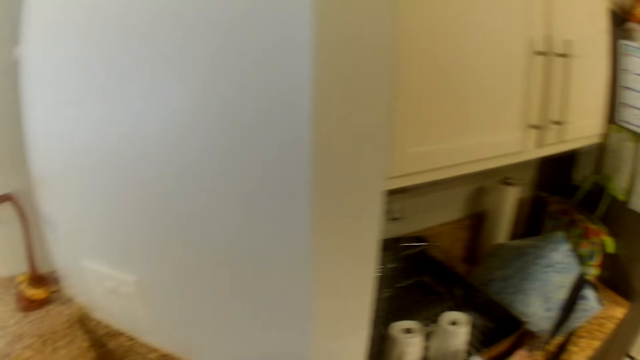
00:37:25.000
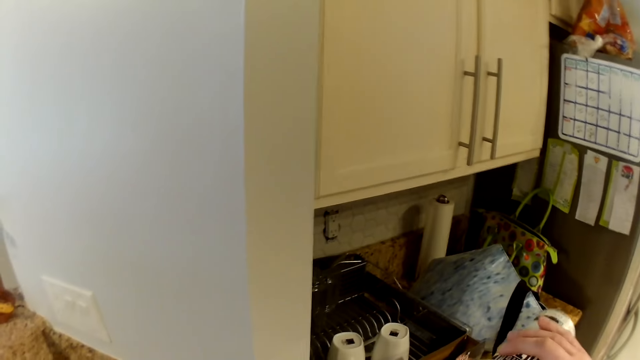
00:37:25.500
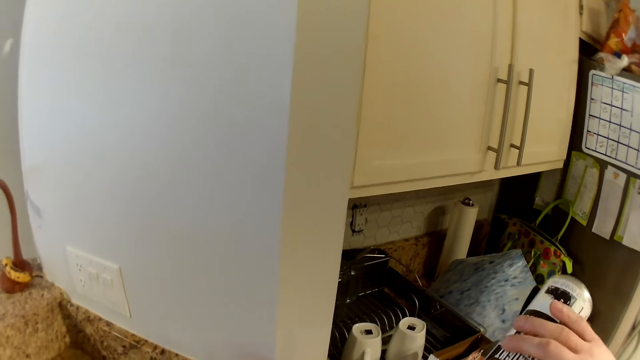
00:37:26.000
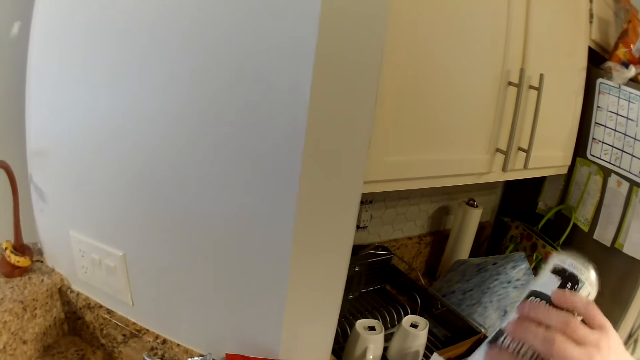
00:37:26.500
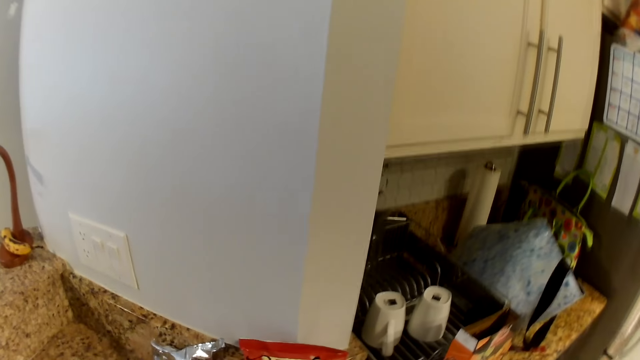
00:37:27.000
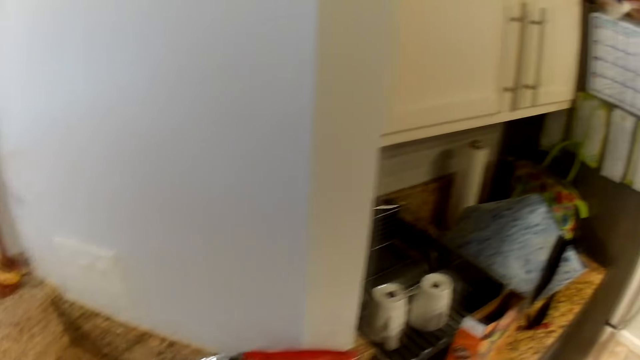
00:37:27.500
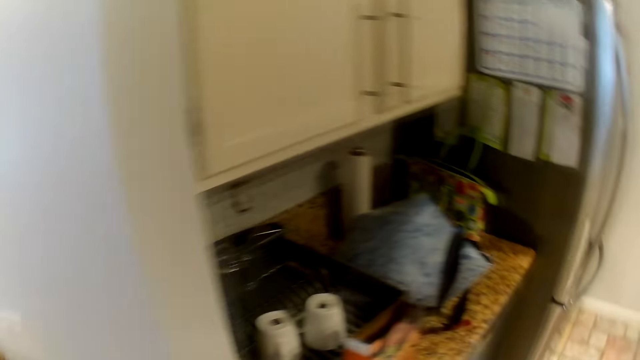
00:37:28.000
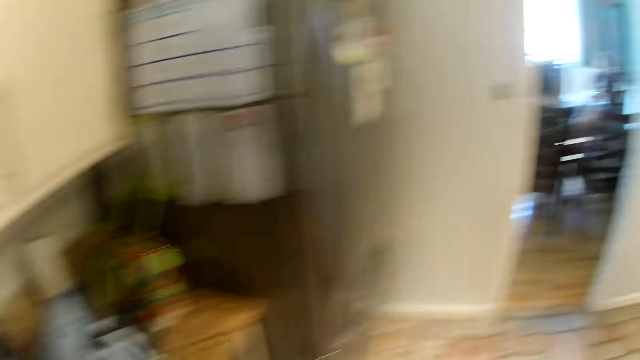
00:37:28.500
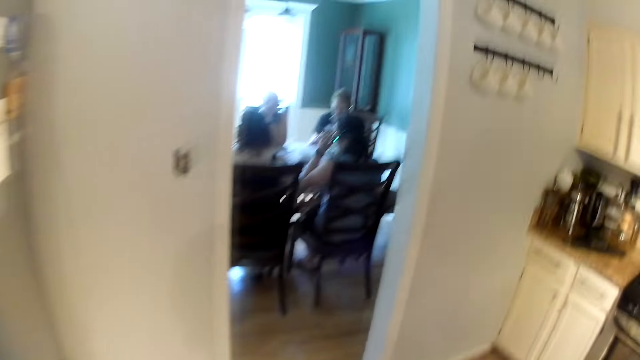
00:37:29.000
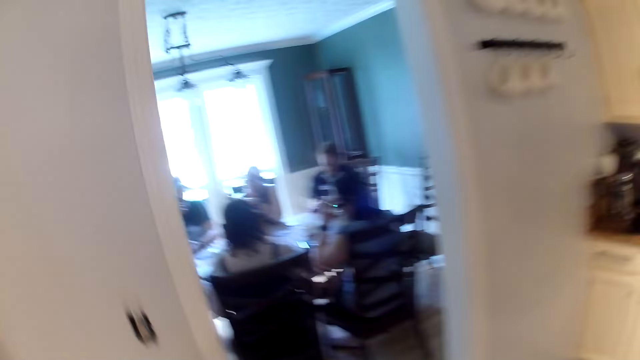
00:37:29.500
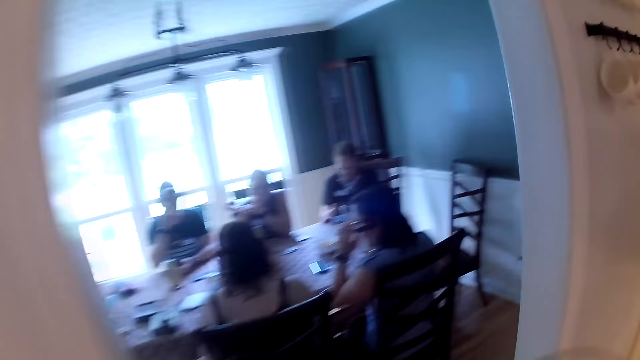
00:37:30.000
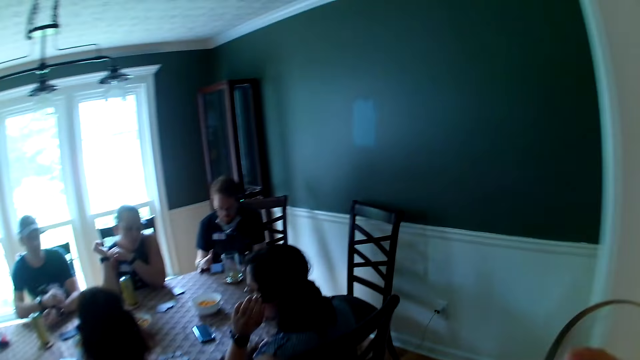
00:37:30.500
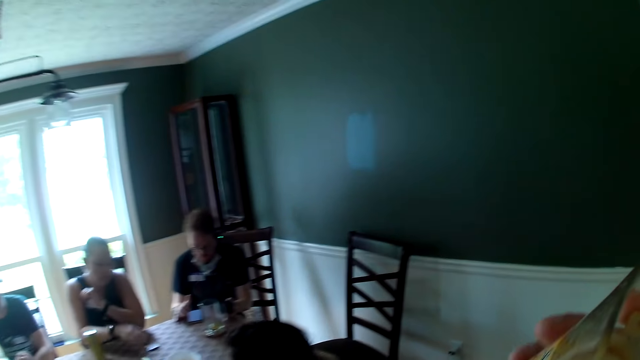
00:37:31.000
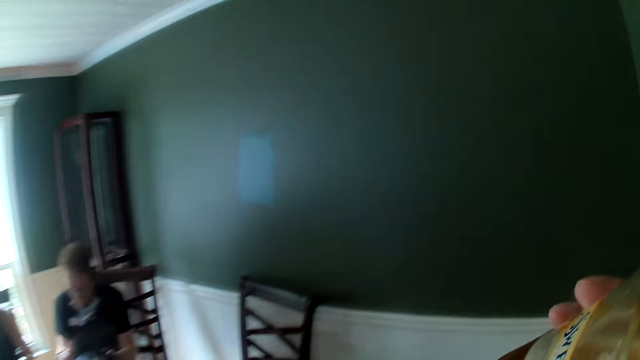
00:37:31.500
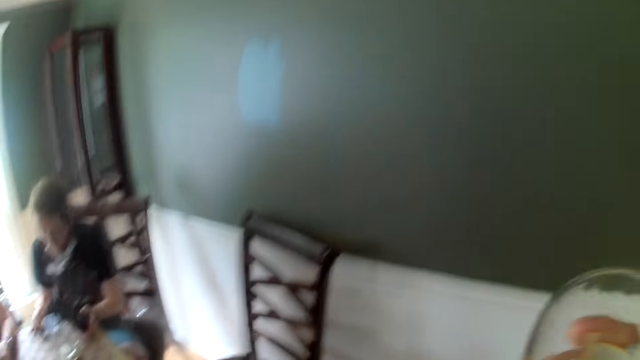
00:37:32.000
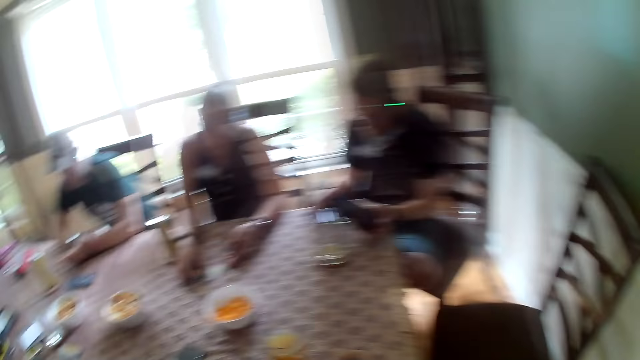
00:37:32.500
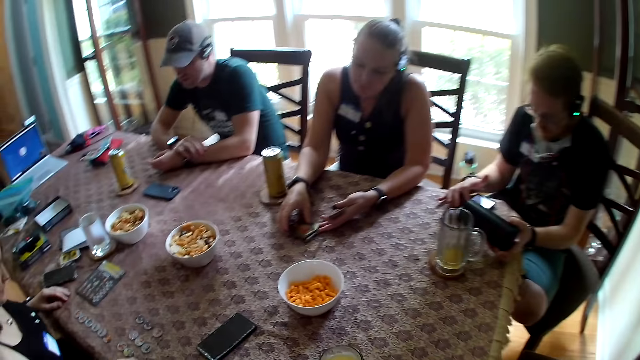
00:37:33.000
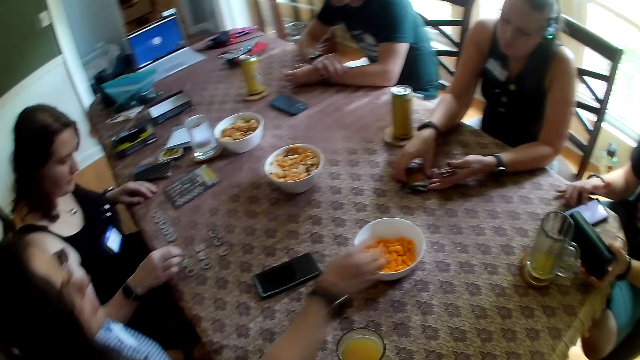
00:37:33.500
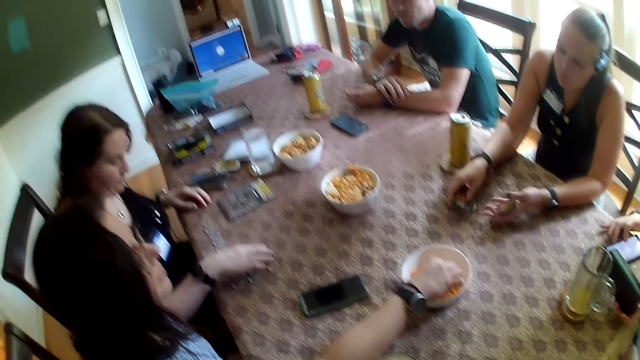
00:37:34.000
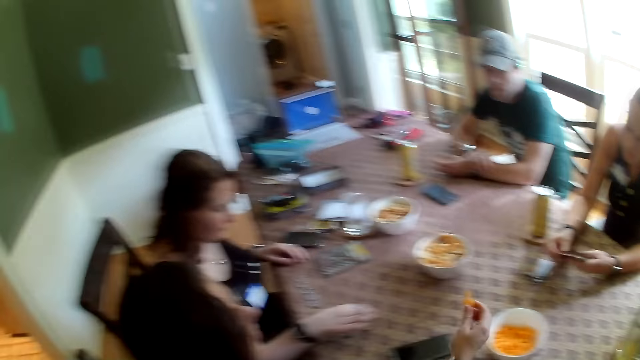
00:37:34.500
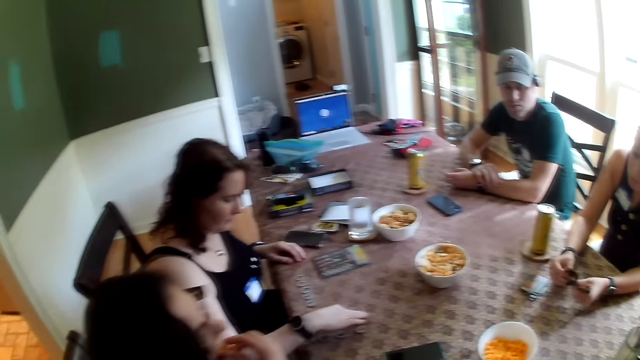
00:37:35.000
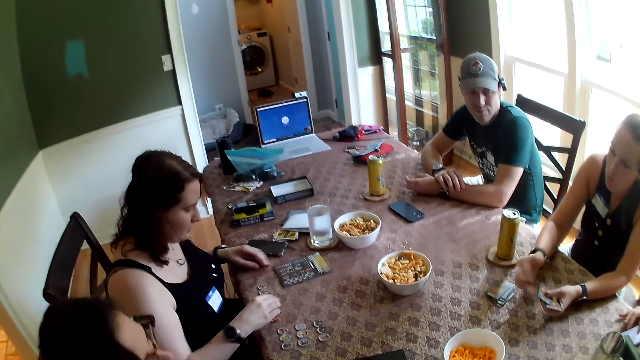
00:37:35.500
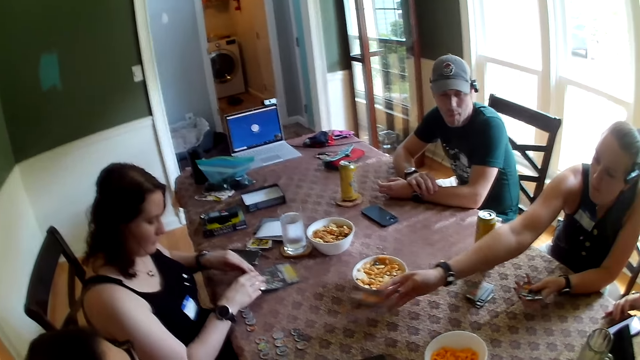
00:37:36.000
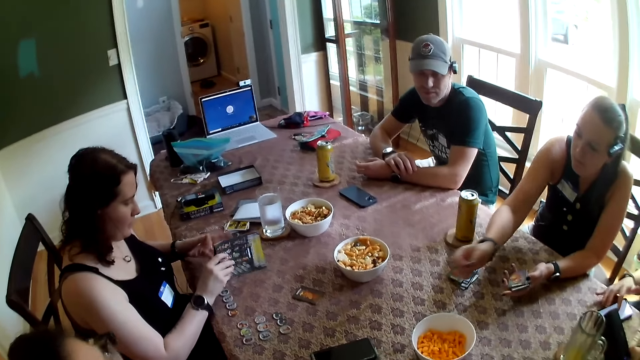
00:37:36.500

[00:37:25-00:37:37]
The camera wearer pours a beer can in his right hand into a cup in his left hand. He drinks something from the can. He places the can on the table. He walks out of the kitchen into the dining room. A woman adjusts her glasses with her left hand. A man operates his phone on the table with his right hand. Another man drops his right hand on the table. The camera wearer drinks from the cup in his right hand. Another woman drops both hands on the table. She shuffles the deck of cards with both hands. A third woman arranges tokens on the table with her right hand. The first woman picks up a snack from a snack bowl on the table with her right hand. The second woman drops cards on the table with her right hand. The camera wearer converses with the first woman. The first woman eats the snack with her right hand. The second woman drops a card on the table with her right hand. The third woman picks up the rulebook from the table with both hands.

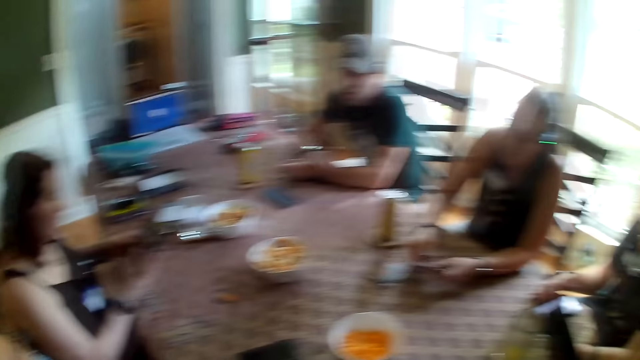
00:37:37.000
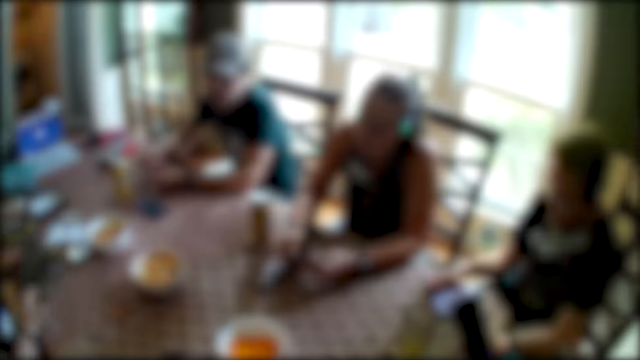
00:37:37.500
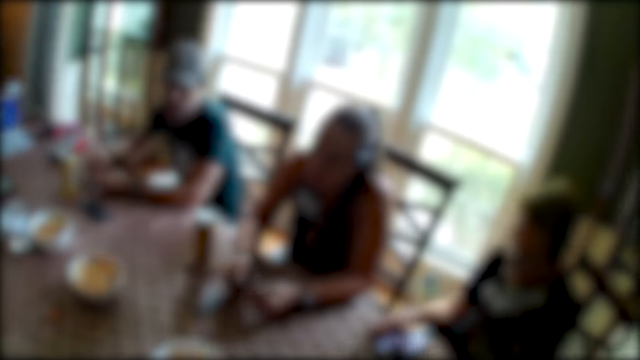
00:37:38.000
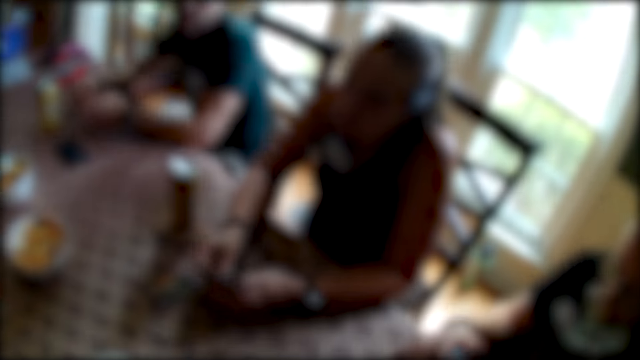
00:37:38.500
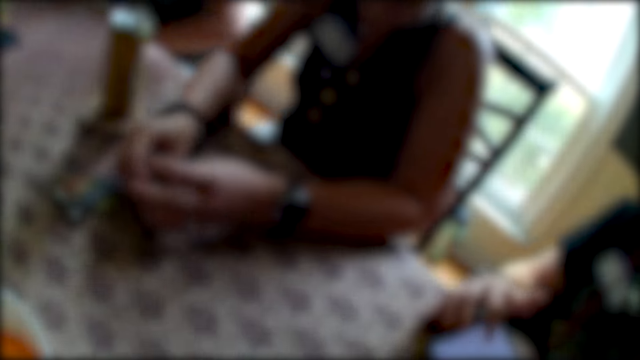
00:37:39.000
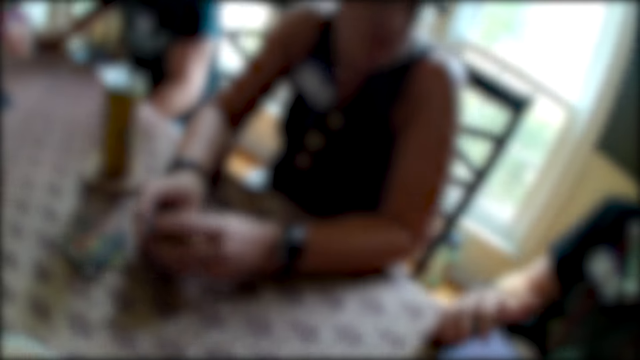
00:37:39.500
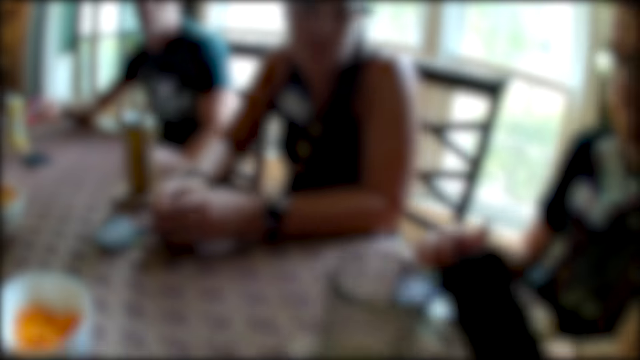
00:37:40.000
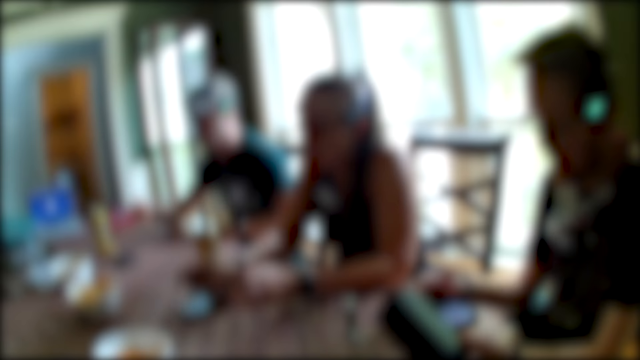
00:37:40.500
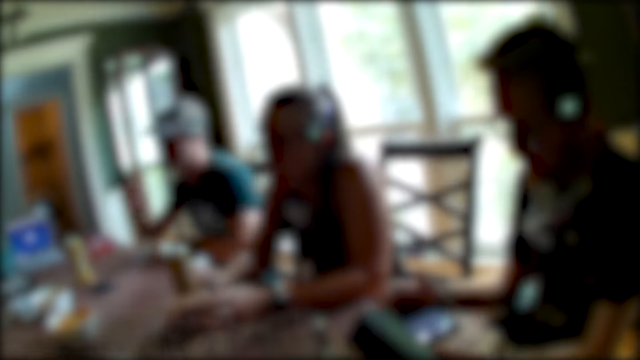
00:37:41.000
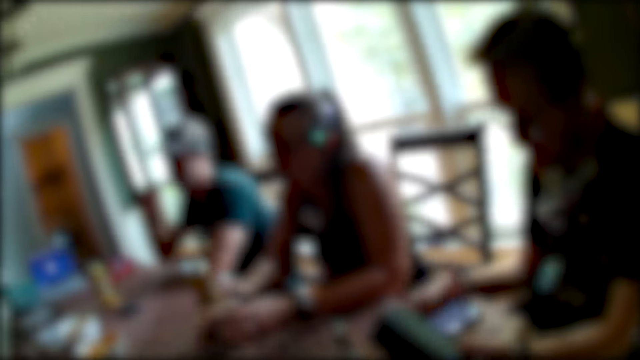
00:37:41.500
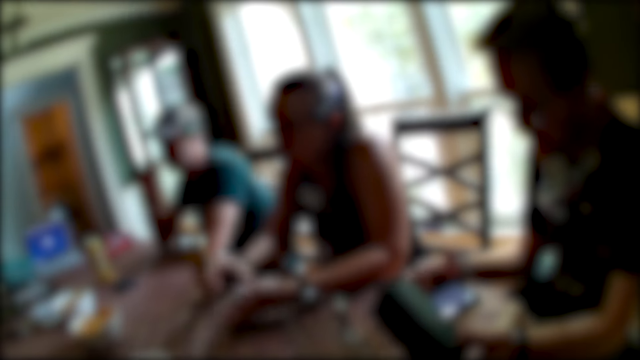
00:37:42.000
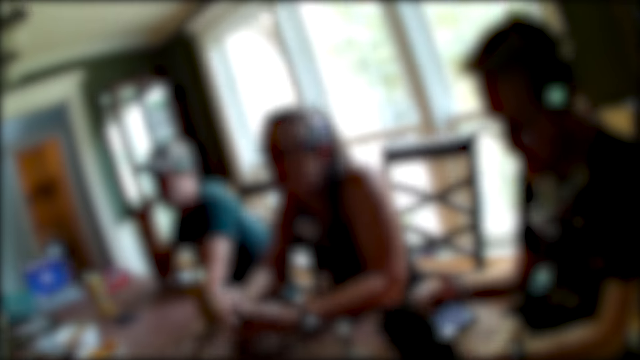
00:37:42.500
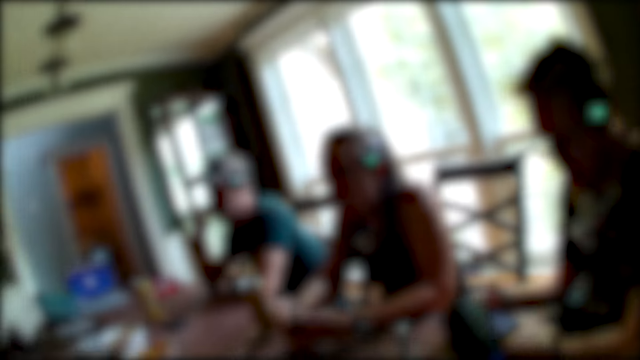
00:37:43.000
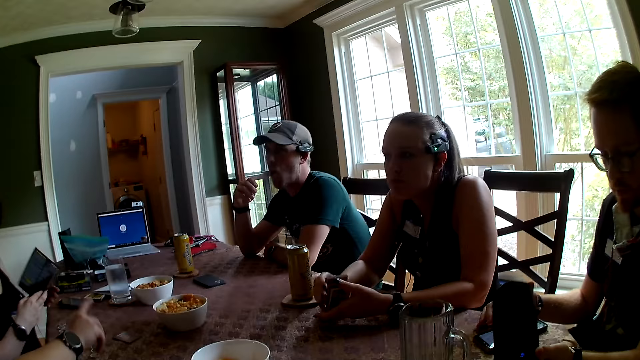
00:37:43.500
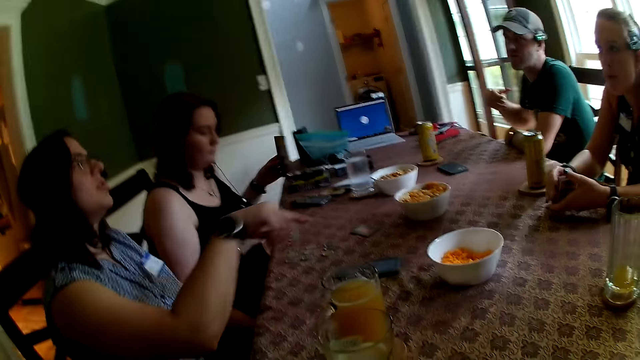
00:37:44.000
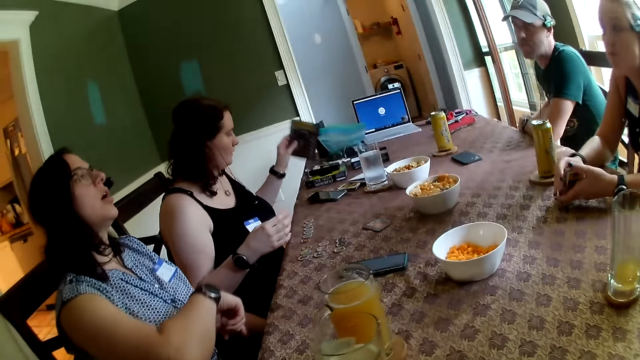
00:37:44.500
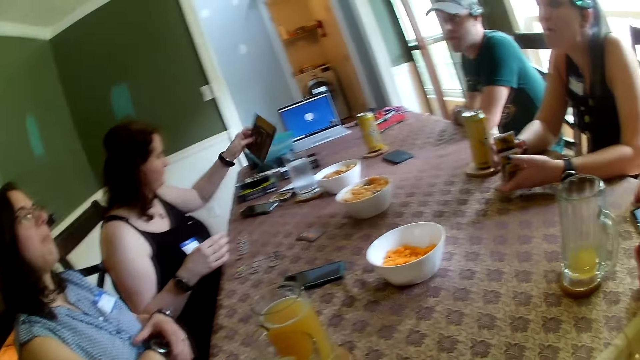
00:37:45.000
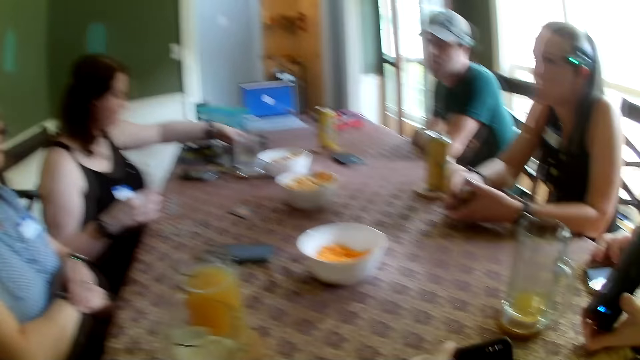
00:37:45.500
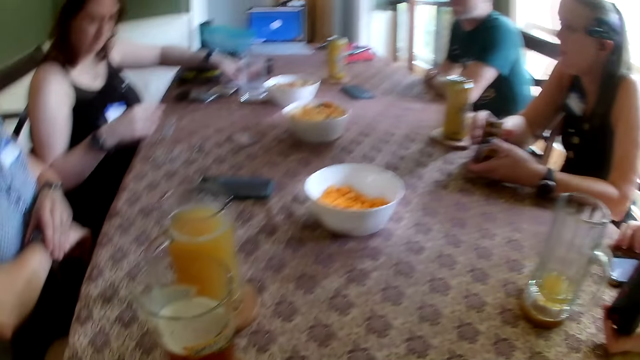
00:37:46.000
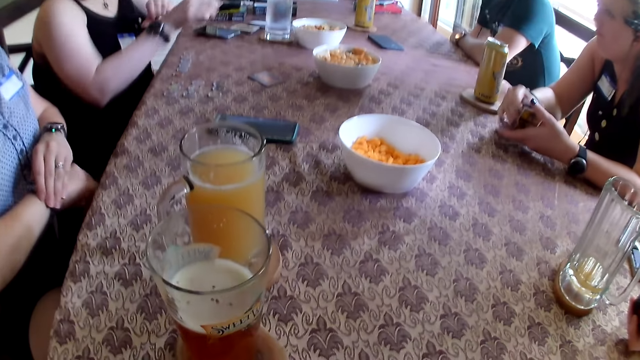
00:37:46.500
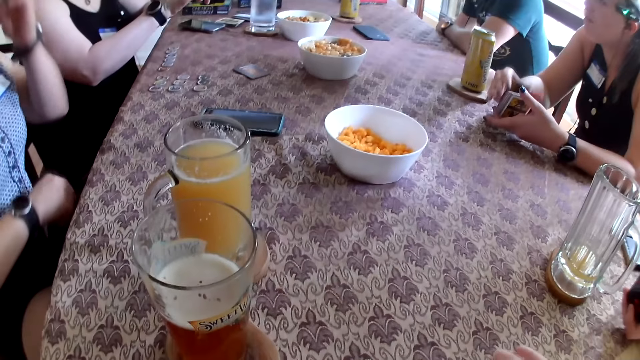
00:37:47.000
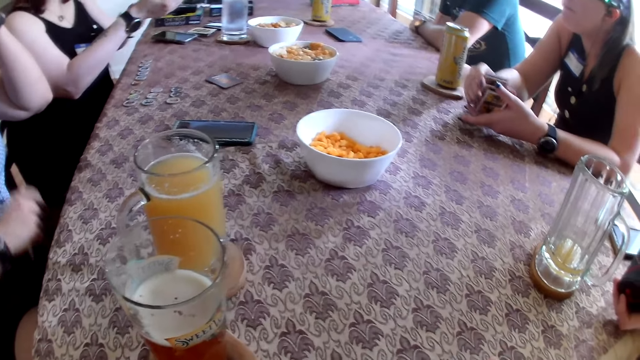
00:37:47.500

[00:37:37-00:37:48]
The man converses with the camera wearer. A woman opens the rulebook with both hands. Another woman distributes the cards. The camera wearer sits down at the table. Another man puts his left hand under the table. A third woman converses with a fourth woman. The second man puts his left hand on the table. The third woman gestures with her right hand. The first woman closes the rulebook with her left hand. The second man puts his right hand under the table. The first woman drops the rulebook on the table with her left hand. The third woman adjusts the watch on her right arm with her left hand. The first woman adjusts the watch on her right arm with her left hand.
